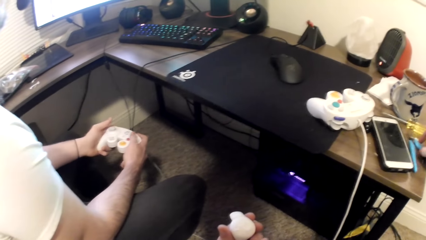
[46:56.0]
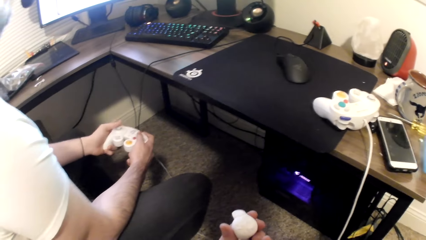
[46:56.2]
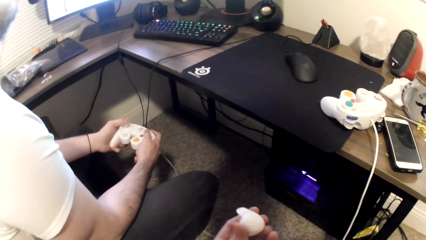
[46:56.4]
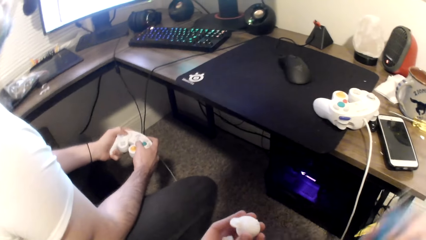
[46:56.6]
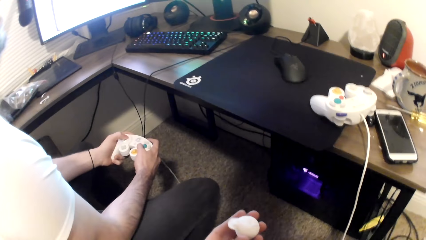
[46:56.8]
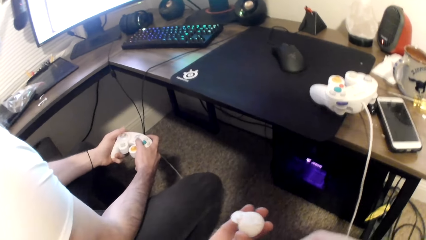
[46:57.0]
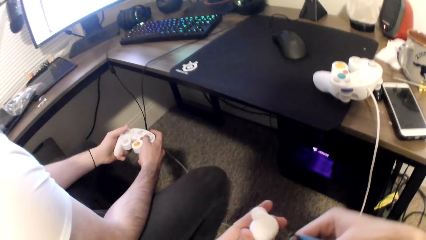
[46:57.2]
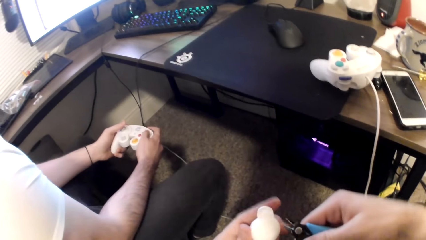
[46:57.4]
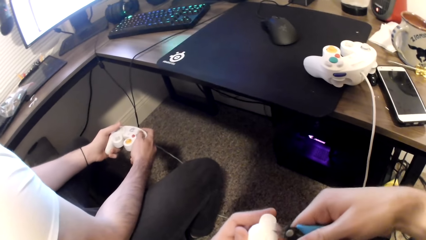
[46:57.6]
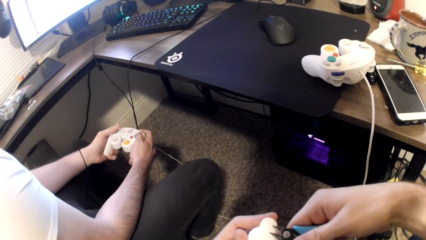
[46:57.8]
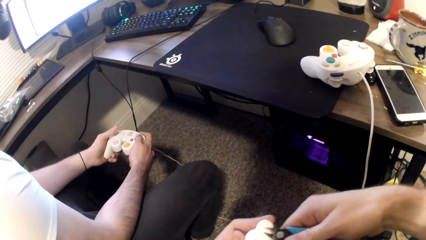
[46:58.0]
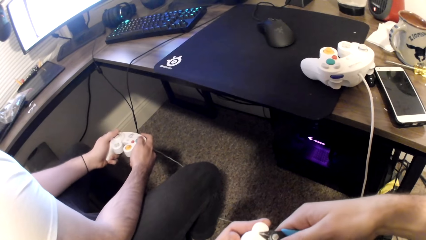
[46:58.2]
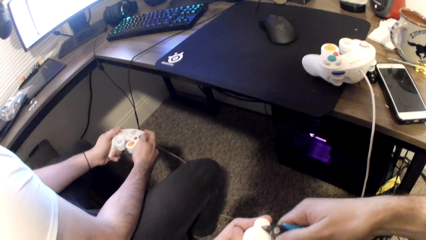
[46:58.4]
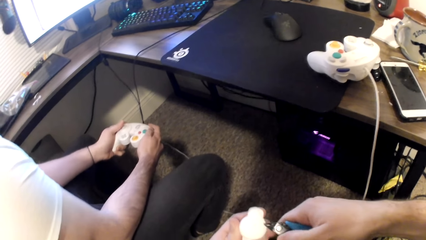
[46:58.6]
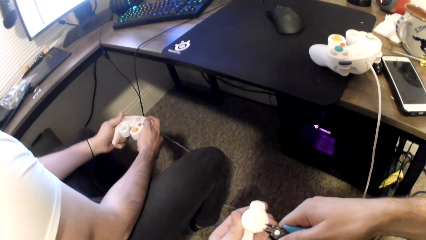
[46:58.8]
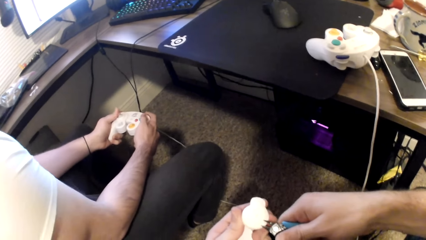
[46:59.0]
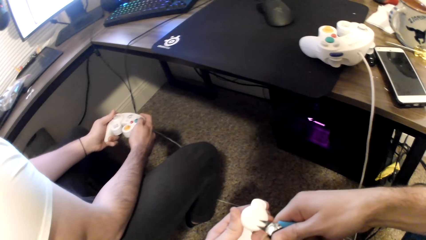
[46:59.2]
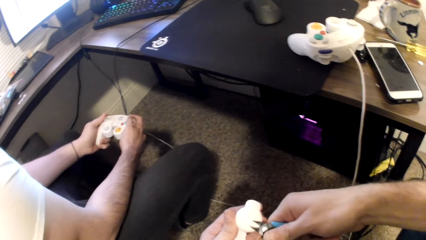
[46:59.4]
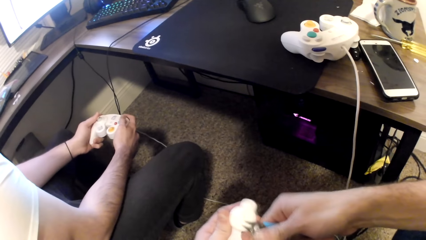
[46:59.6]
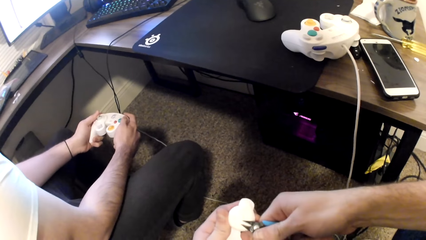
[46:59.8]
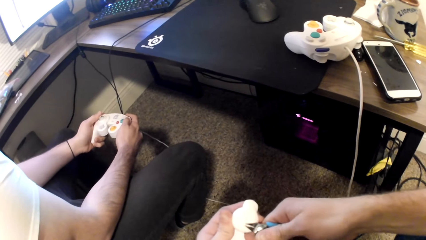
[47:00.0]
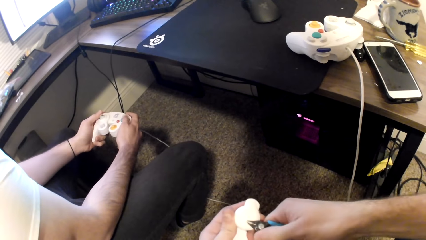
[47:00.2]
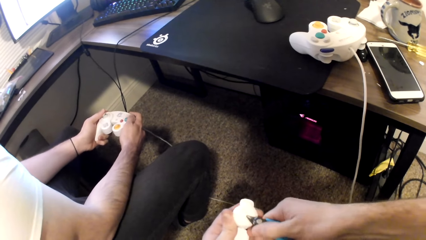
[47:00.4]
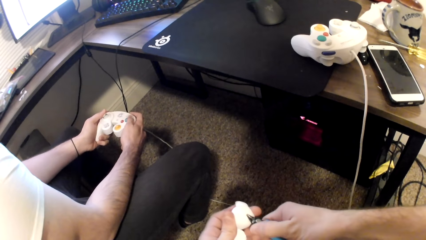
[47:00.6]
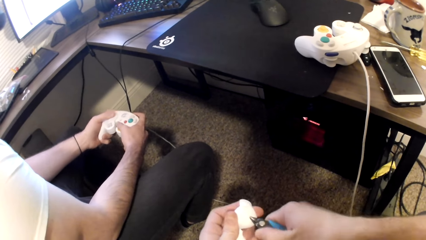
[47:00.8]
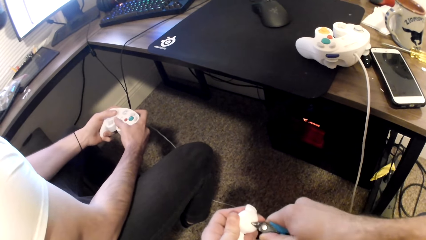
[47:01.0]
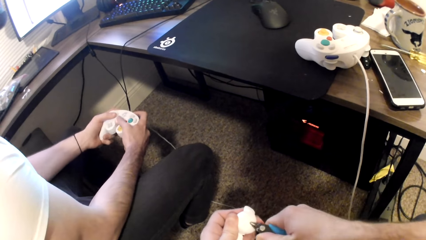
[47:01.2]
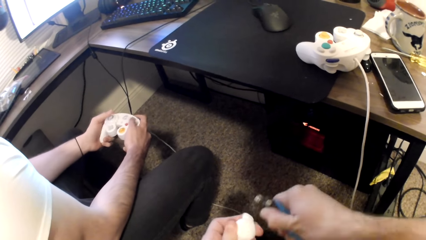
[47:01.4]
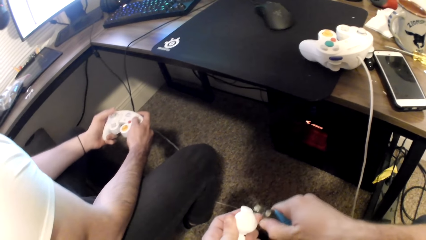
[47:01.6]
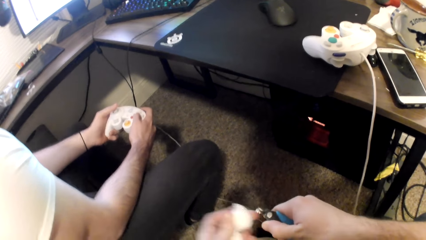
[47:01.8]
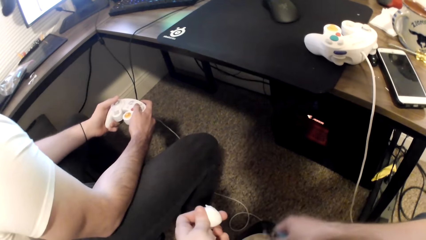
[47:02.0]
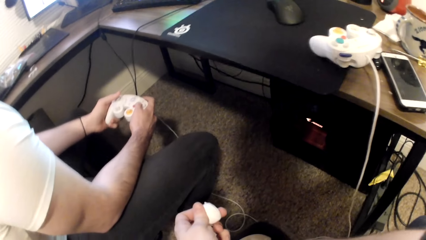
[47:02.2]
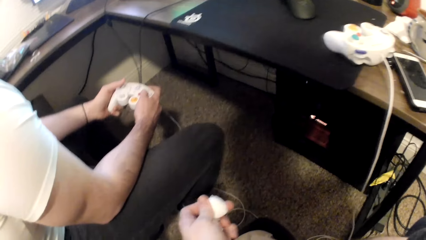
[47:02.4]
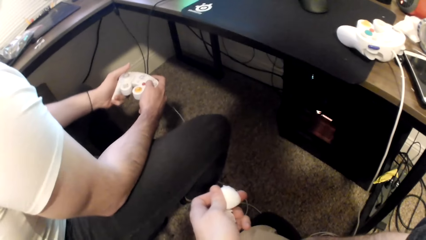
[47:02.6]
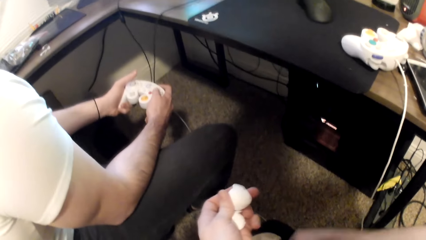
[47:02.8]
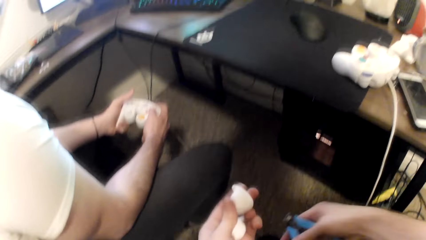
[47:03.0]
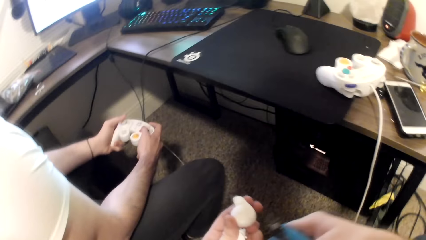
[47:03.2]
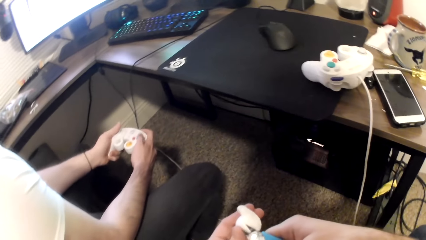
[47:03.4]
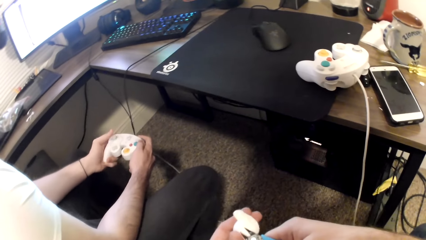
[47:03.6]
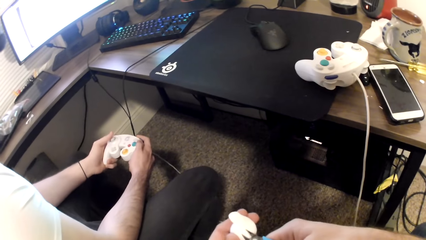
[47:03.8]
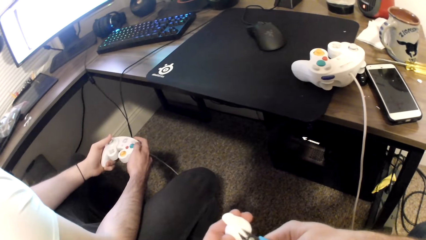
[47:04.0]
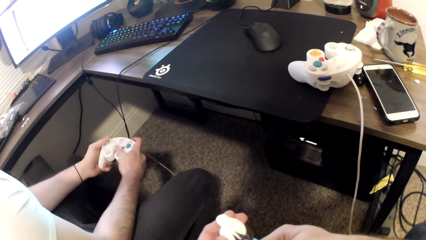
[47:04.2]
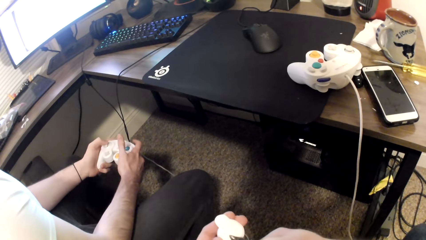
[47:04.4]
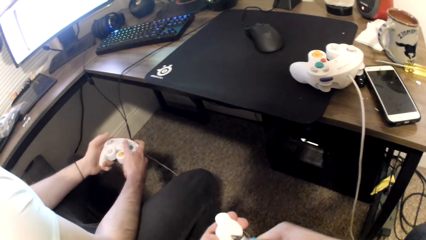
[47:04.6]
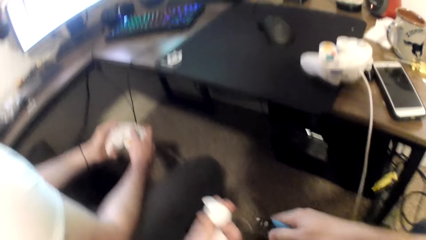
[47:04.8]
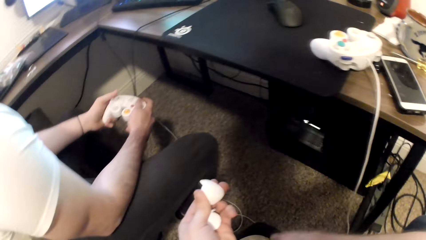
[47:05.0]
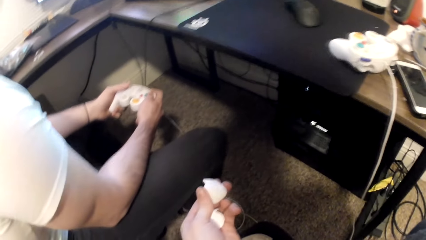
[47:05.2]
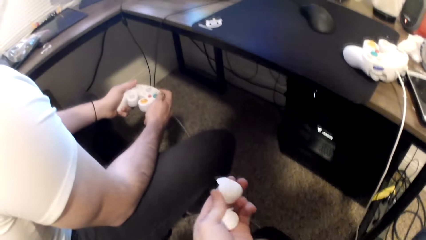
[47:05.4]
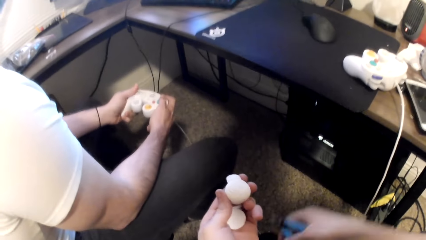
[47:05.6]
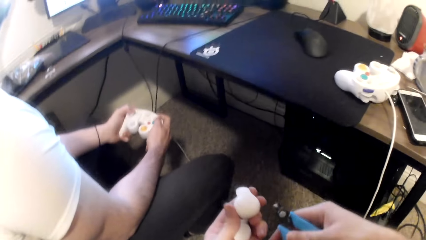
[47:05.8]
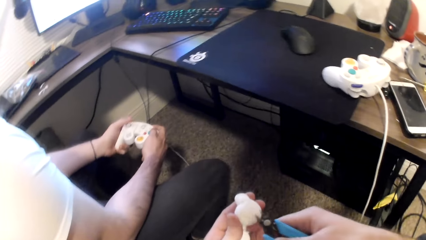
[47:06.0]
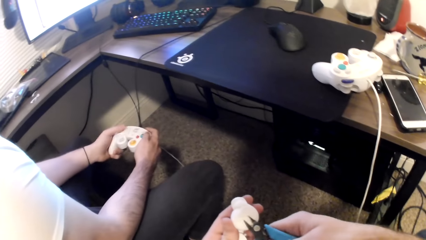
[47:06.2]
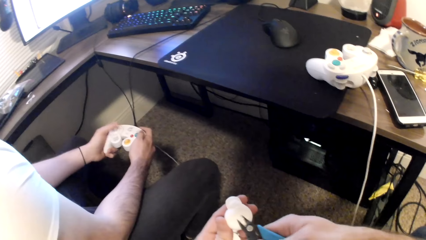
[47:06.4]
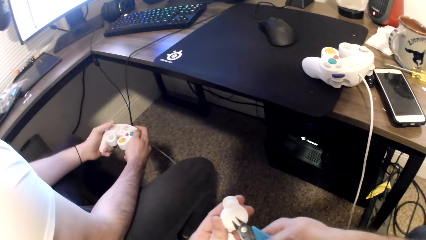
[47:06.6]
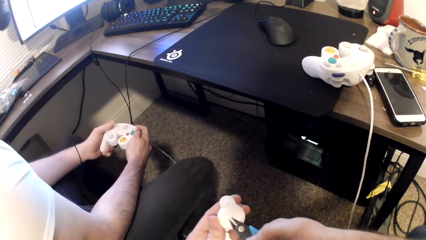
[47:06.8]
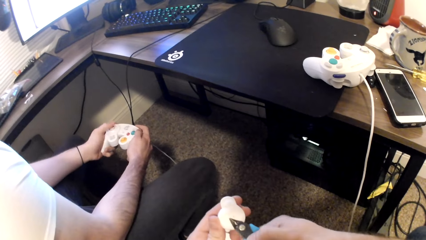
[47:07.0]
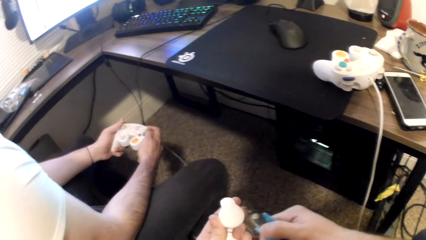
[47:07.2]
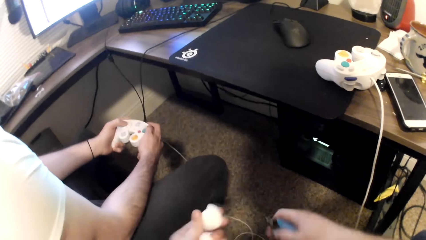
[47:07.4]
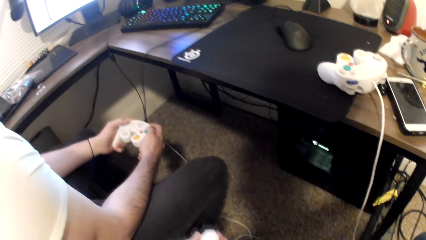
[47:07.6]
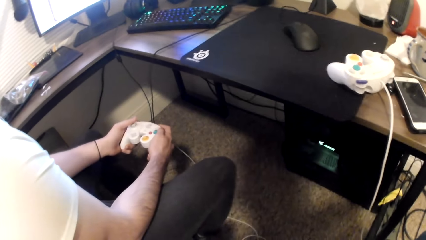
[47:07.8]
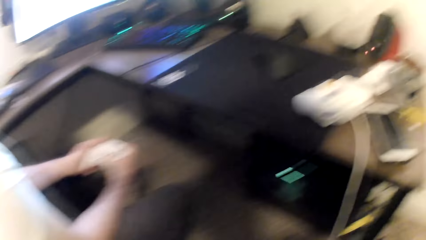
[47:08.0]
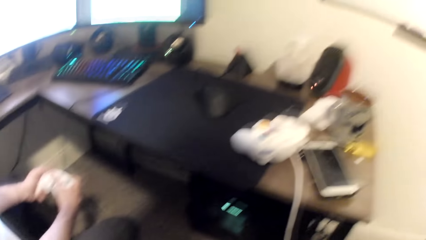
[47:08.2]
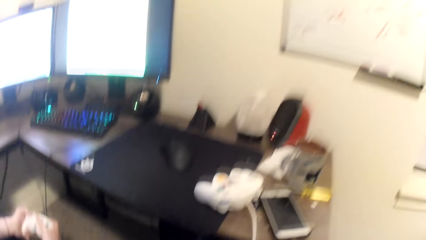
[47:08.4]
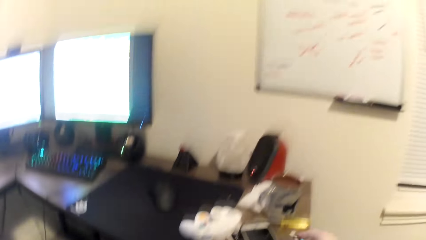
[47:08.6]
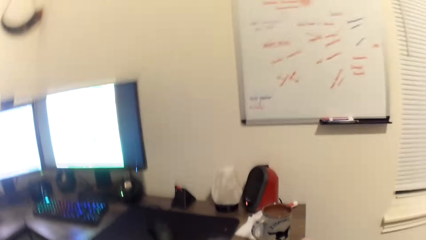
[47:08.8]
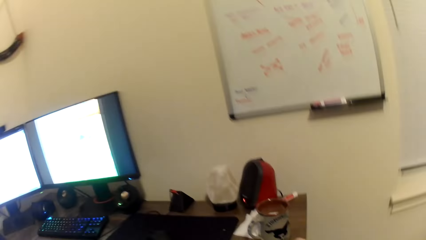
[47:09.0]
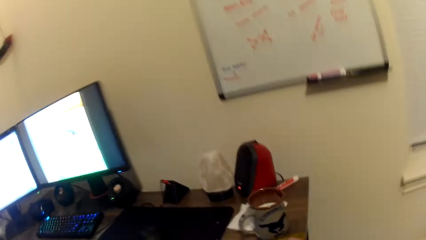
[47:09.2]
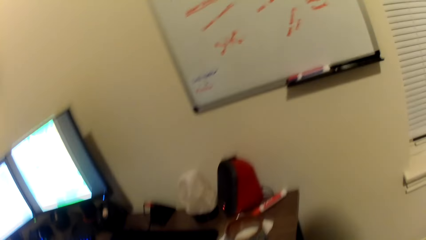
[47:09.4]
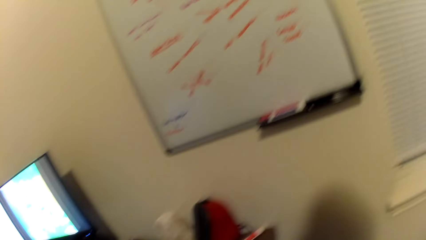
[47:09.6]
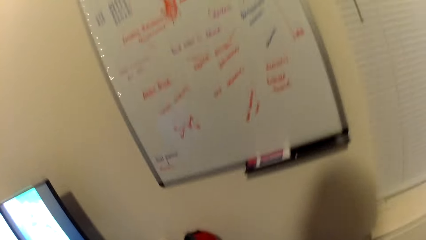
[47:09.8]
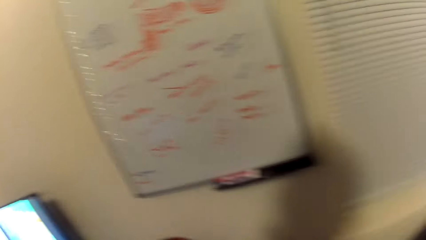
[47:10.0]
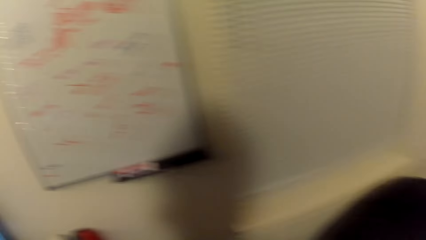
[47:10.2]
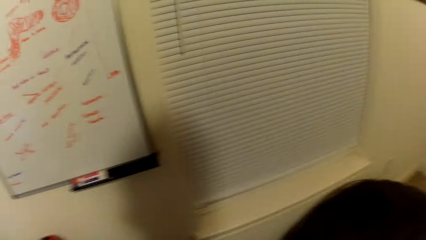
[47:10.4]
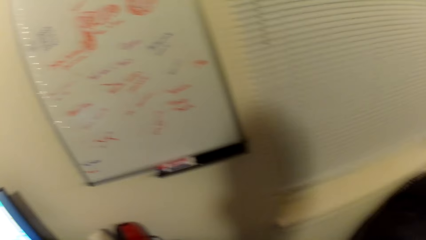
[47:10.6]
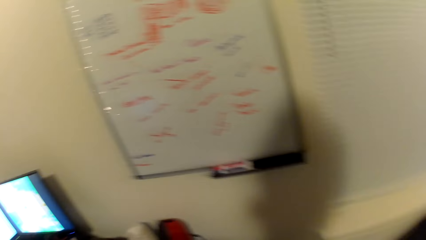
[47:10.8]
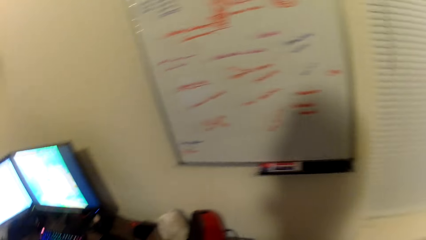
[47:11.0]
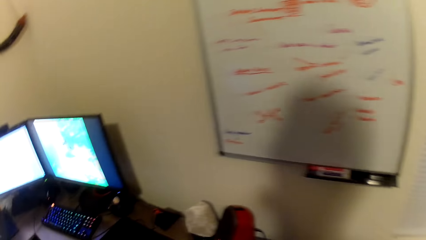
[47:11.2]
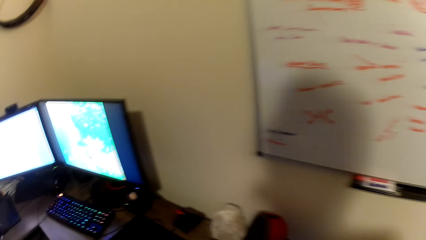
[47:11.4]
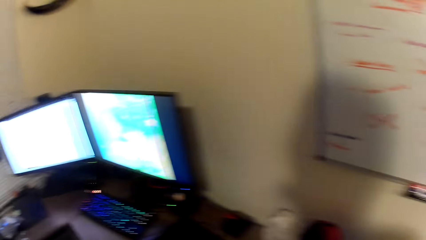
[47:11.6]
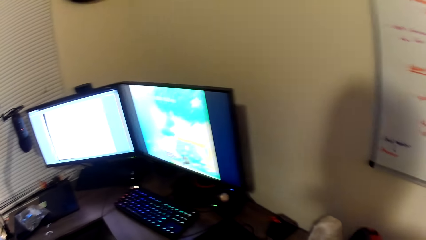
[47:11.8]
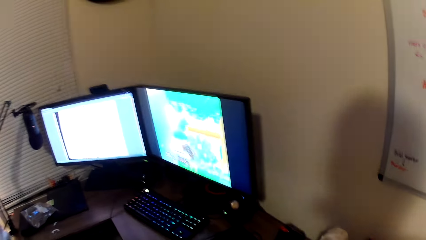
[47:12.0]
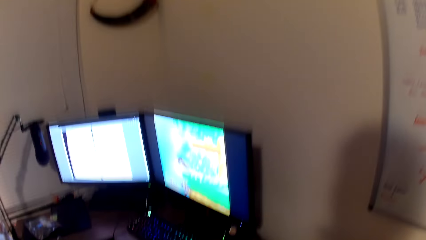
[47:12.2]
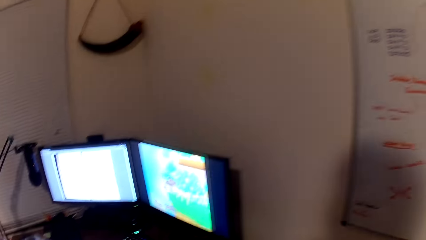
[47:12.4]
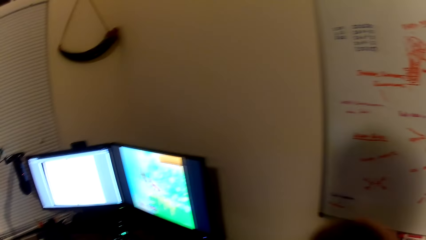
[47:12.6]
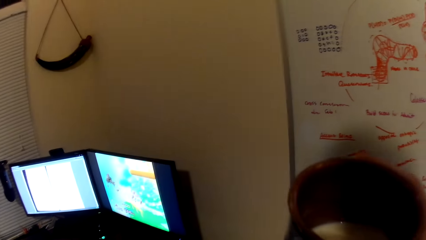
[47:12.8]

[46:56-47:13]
The camera wearer picks the pliers from the table with his right hand. He picks the art toy. He sculpts the Styrofoam in his left hand with the pliers. A person plays a game on the computer. The camera wearer cuts the art toy. He turns around the room.
